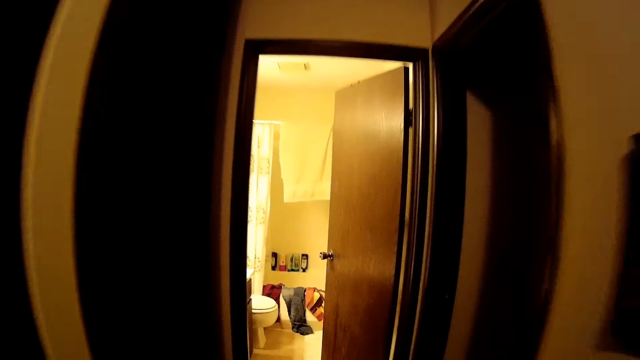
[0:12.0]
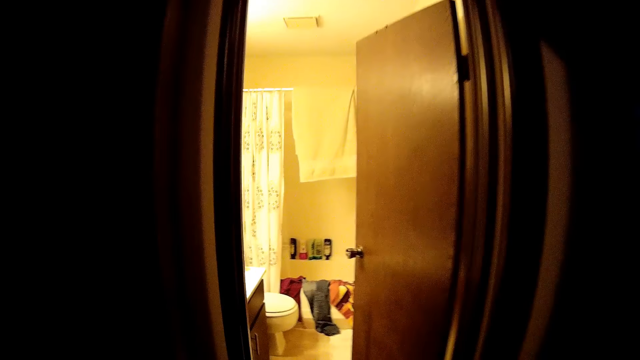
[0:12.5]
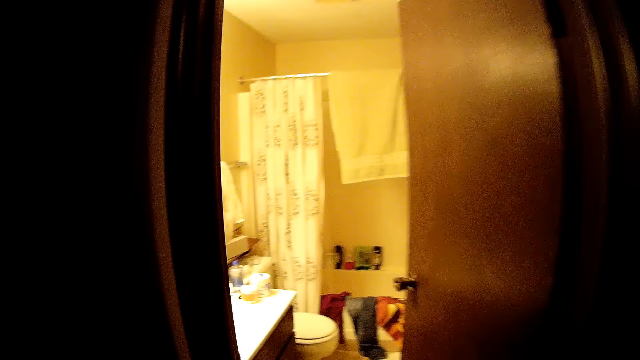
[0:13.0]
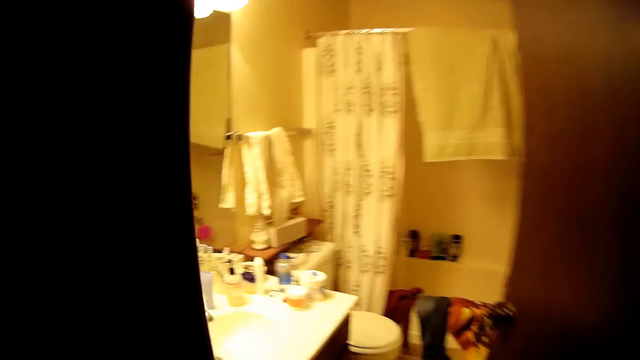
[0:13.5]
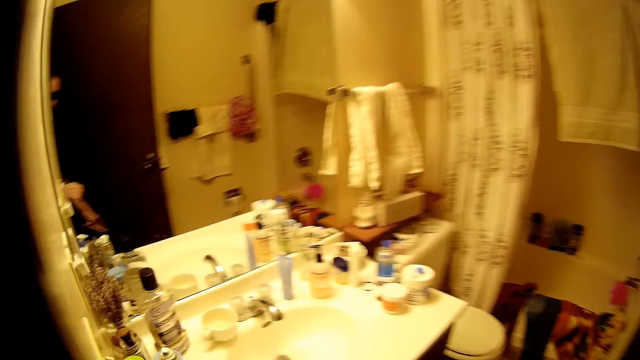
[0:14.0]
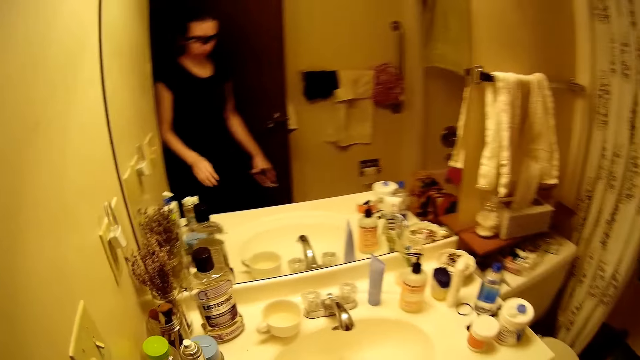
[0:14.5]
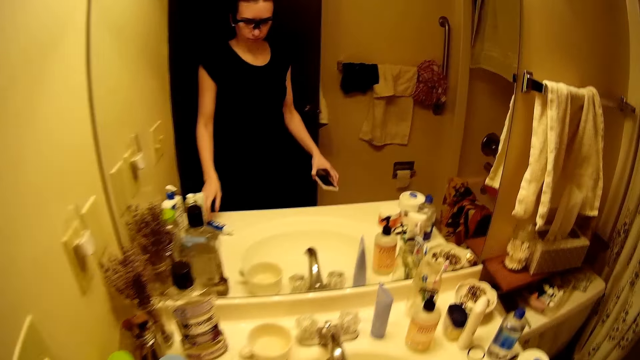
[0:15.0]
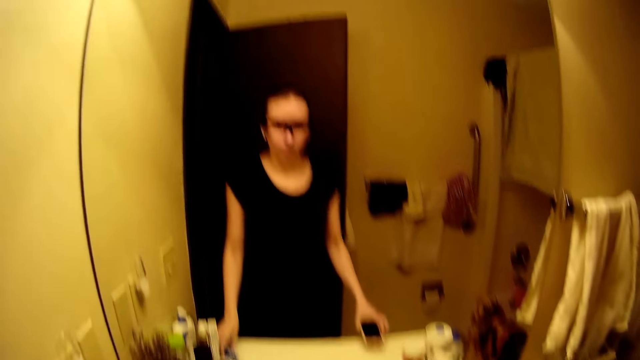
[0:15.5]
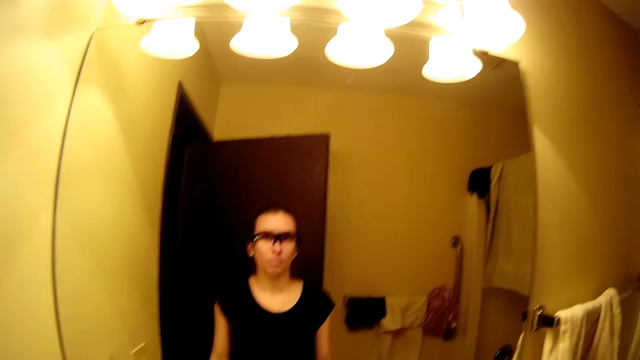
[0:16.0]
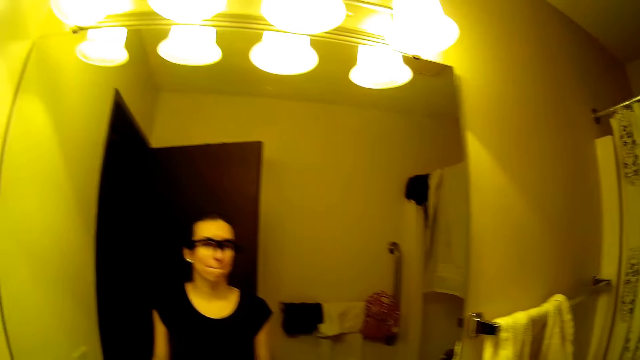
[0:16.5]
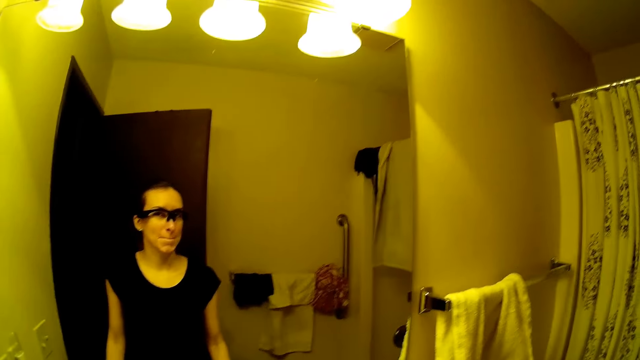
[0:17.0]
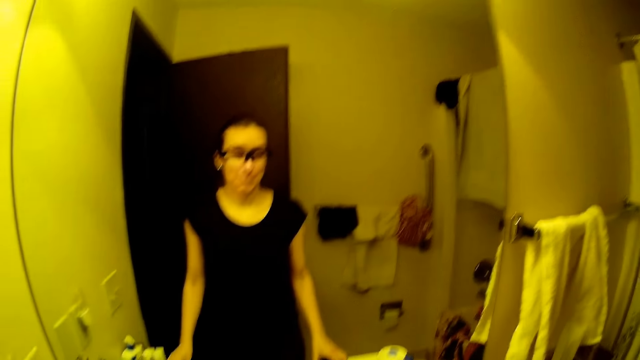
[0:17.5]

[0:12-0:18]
The camera wearer enters the room. They stare at the mirror. They drop her phone on the table.

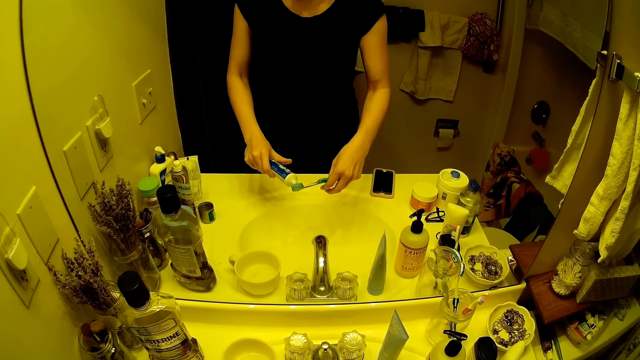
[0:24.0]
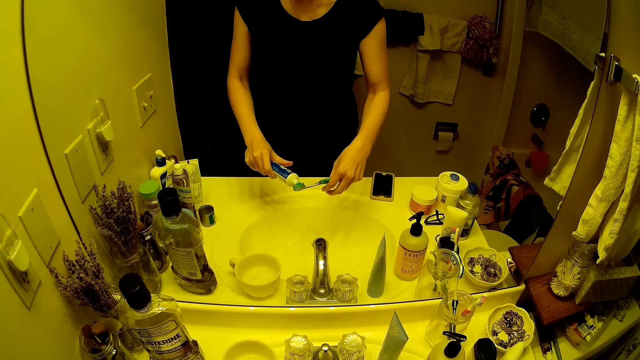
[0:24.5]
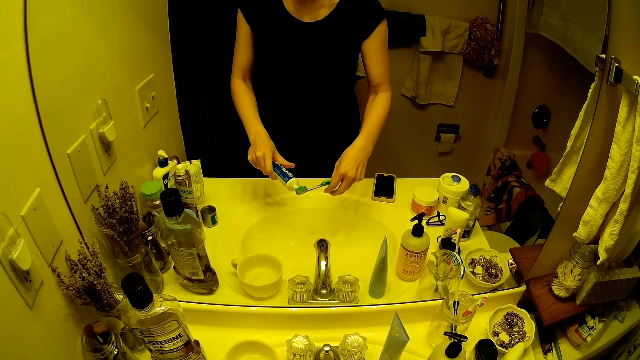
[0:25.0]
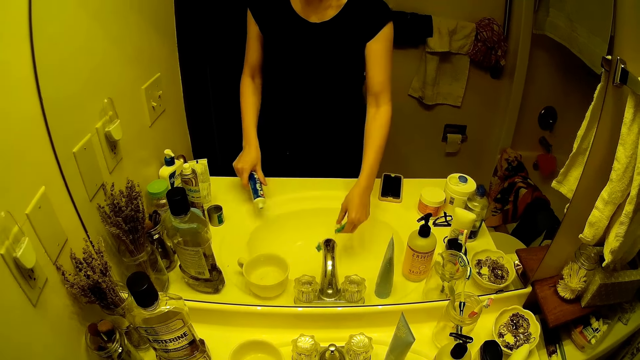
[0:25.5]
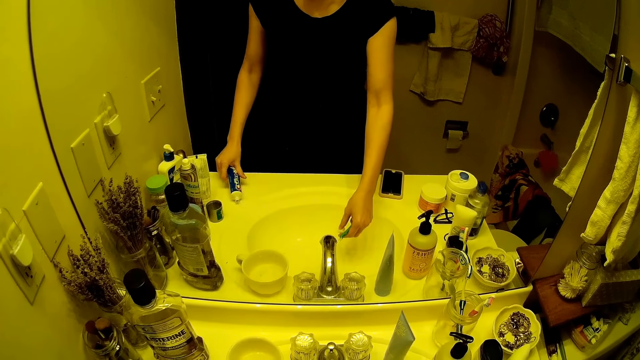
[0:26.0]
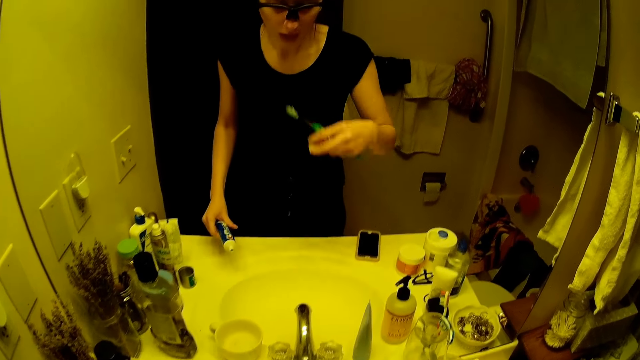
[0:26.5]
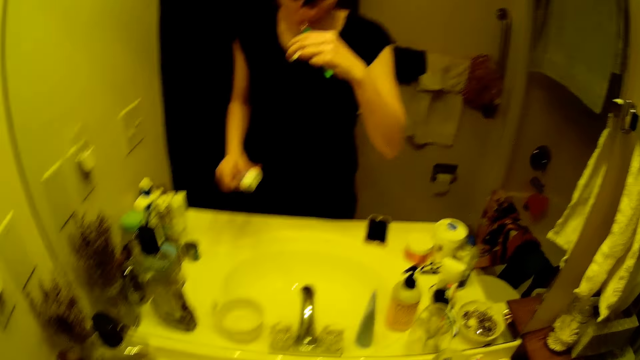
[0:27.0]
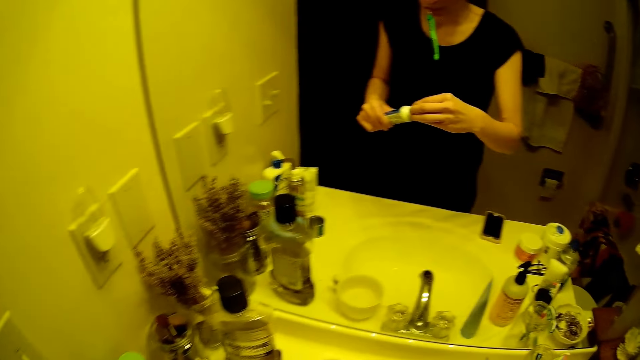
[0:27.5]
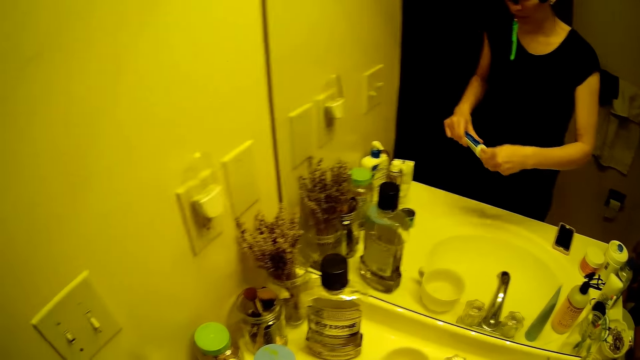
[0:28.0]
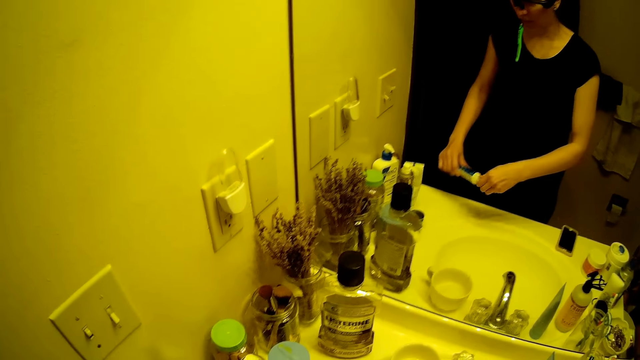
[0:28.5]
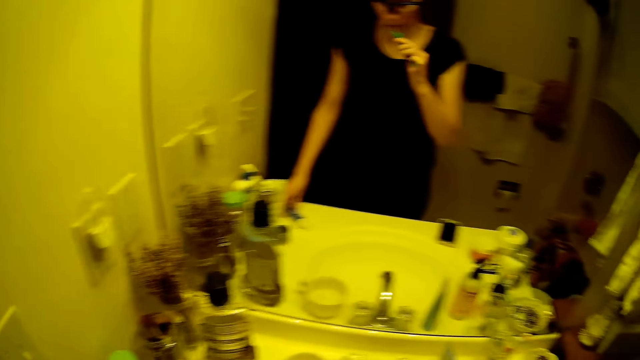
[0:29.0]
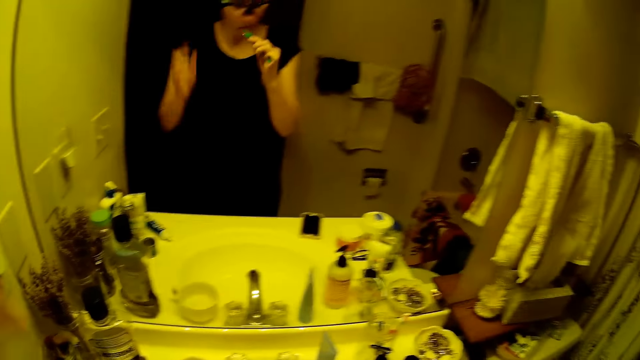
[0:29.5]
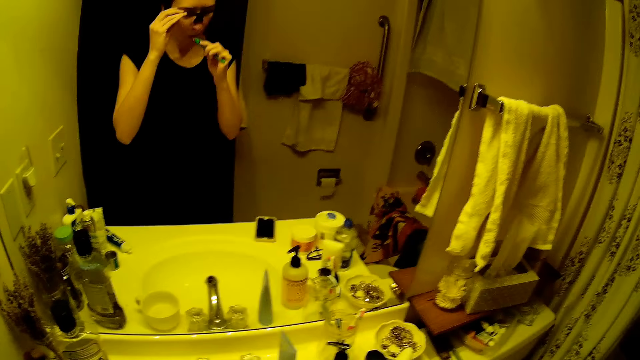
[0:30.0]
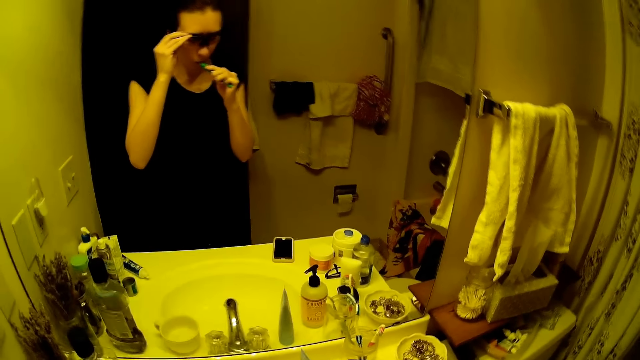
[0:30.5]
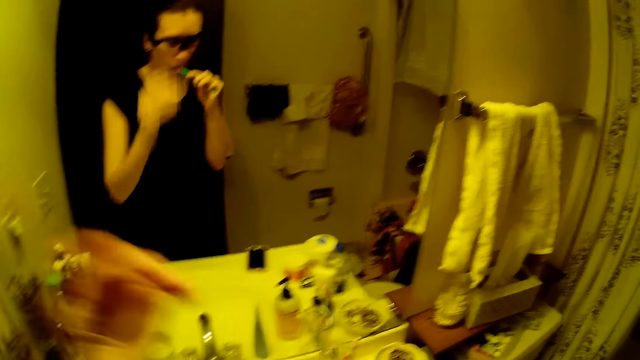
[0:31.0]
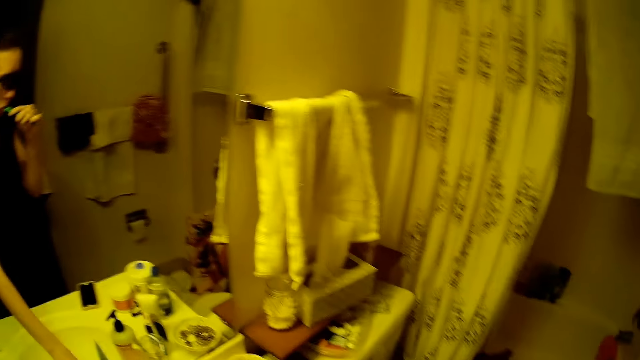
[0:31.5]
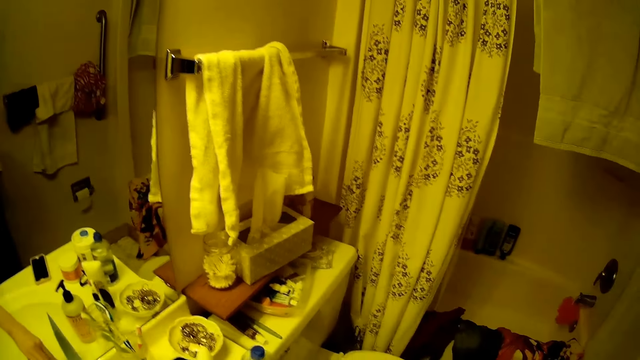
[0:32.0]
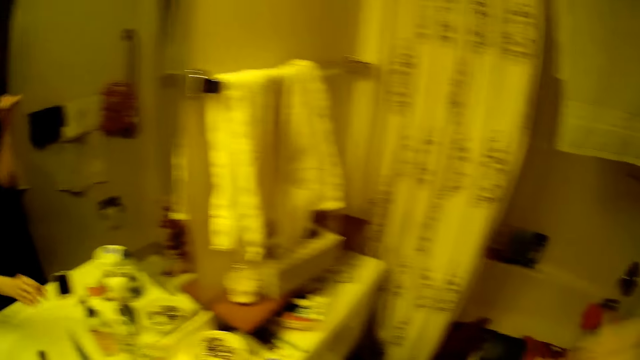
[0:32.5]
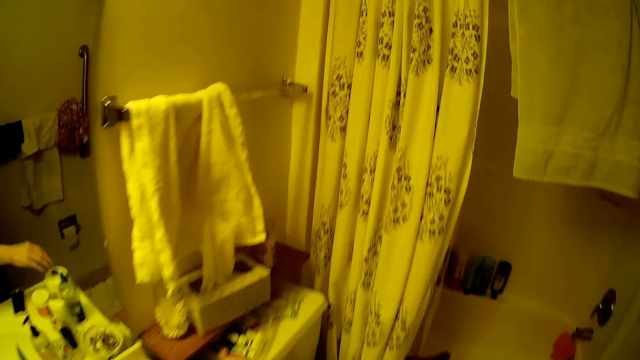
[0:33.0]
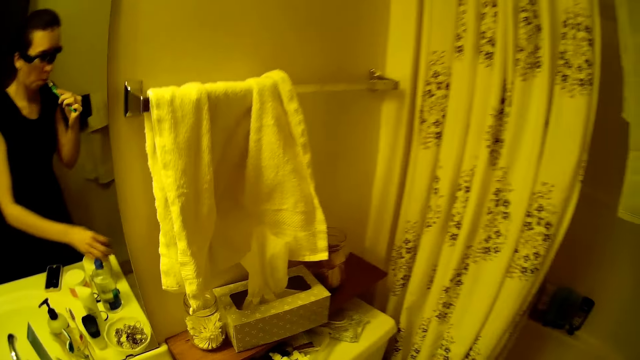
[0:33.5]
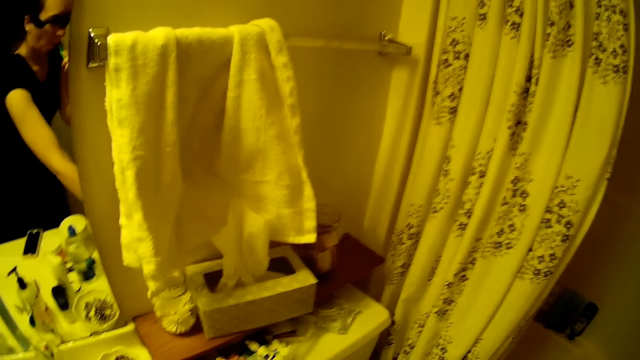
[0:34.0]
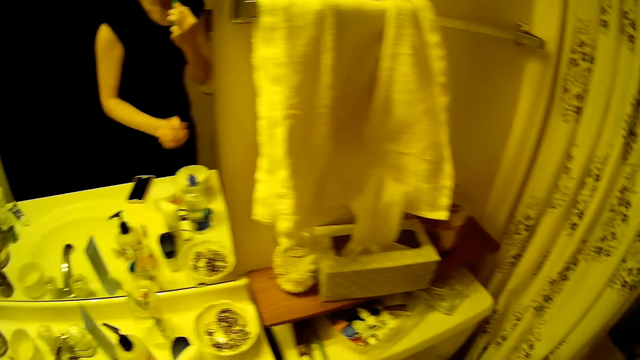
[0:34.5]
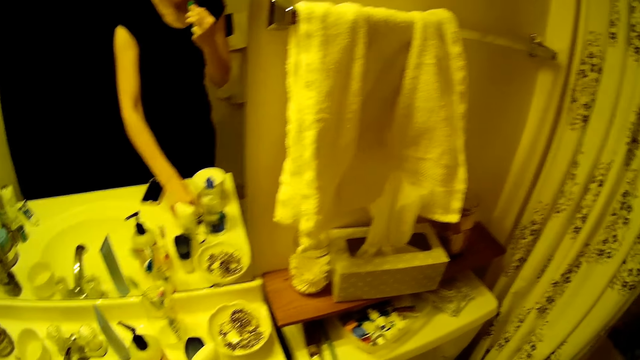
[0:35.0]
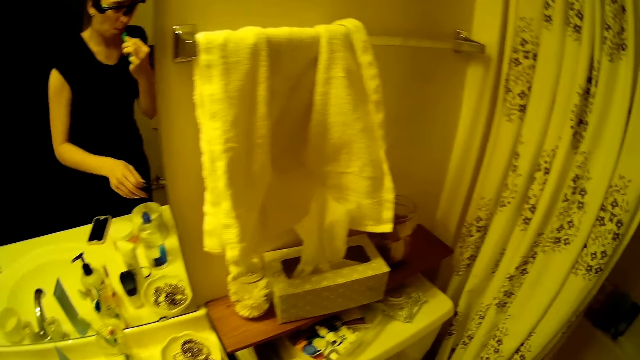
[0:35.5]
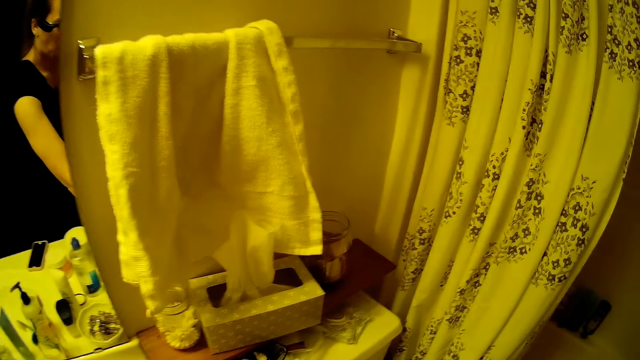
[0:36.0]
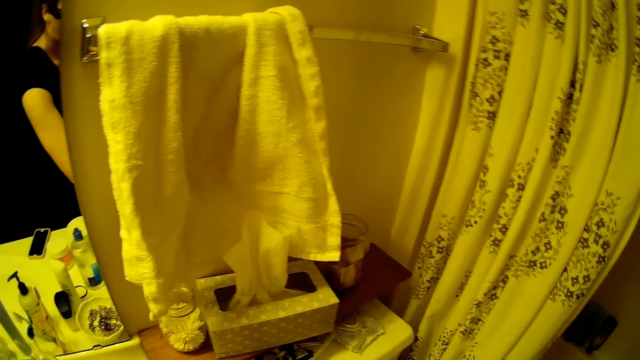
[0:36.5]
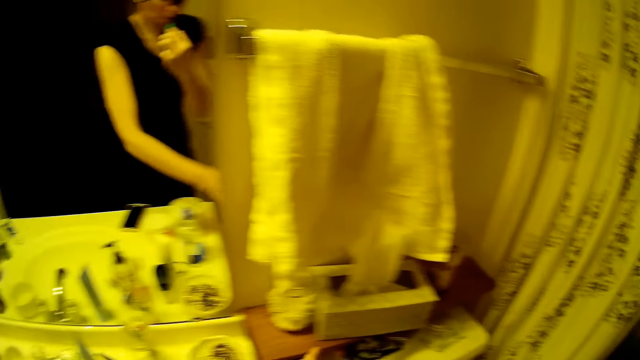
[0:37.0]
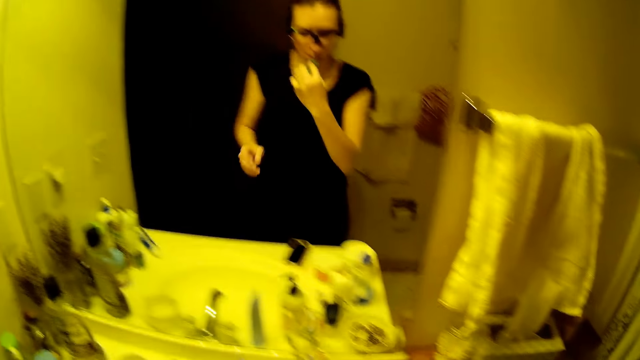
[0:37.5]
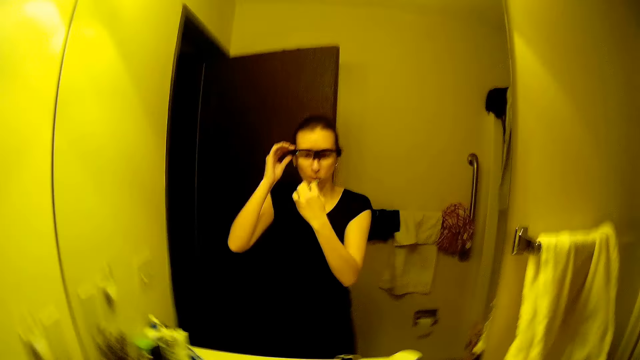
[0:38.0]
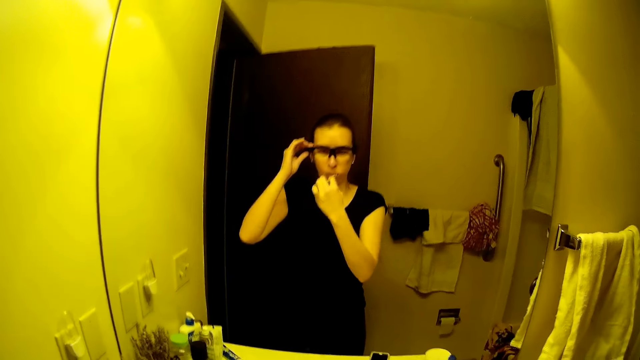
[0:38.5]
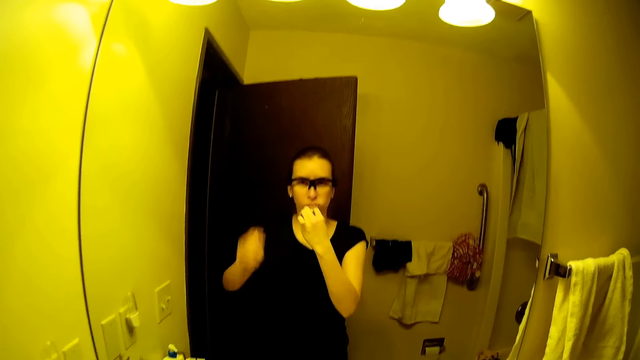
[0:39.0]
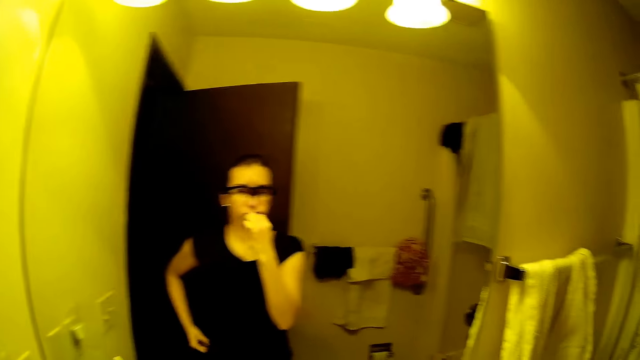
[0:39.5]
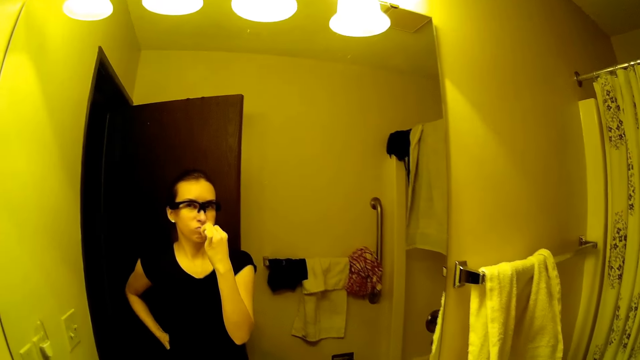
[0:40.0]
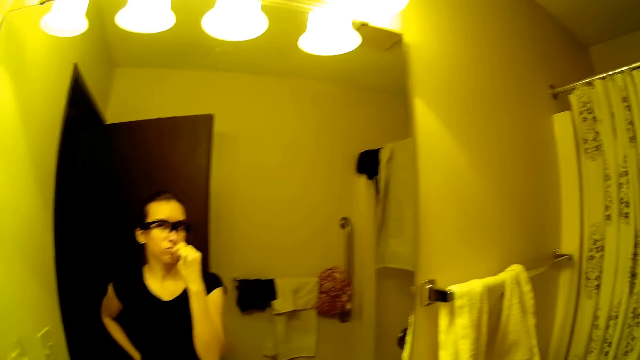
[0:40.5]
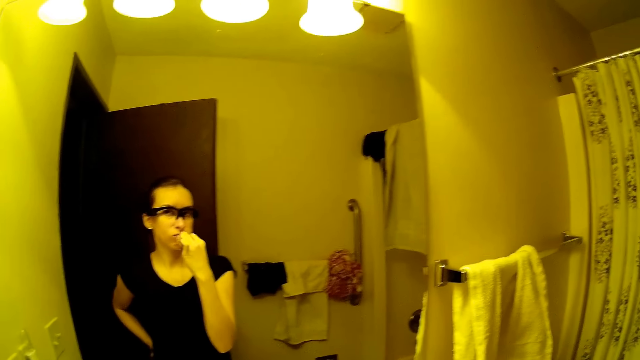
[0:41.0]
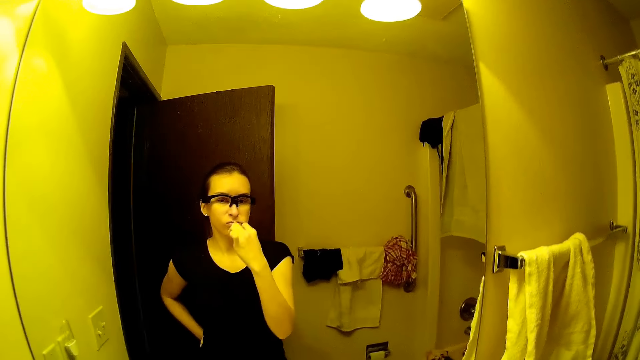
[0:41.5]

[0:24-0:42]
The camera wearer presses toothpaste out of the tube onto the toothbrush with her left hand. She rinses the toothbrush under the faucet with her right hand. She puts the toothpaste down and lifts the toothpaste. She places the toothbrush in her mouth with her right hand. She closes the toothpaste tube with the cap in her right hand. She drops the toothpaste tube on the bathroom sink with her left hand. She brushes her mouth with the toothbrush in her right hand. She adjusts her glasses with her left hand. She touches the tap. She picks a plastic cap from a tub of cream with her left hand. She touches the tub of cream. She drops the plastic cap on a shelf with her left hand. She picks up a pair of glasses from the bathroom sink with her left hand. She drops the pair of glasses on the shelf with her left hand. She adjusts her glasses with her left hand. She touches her back.
